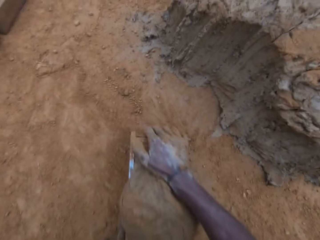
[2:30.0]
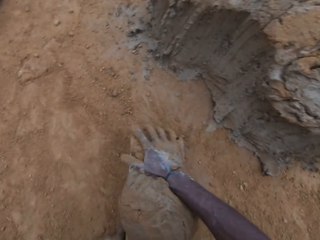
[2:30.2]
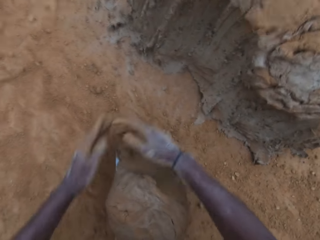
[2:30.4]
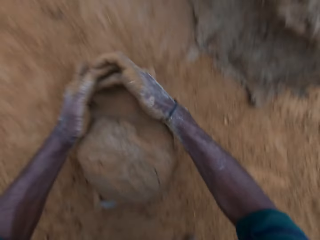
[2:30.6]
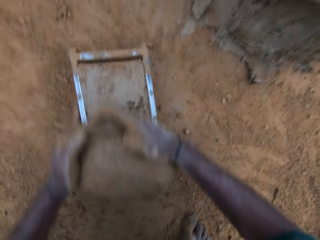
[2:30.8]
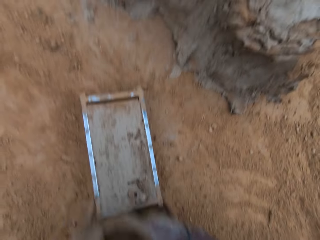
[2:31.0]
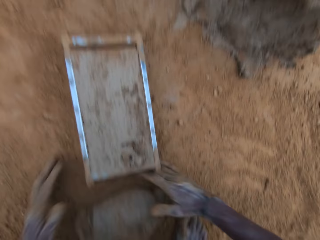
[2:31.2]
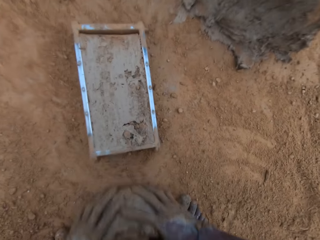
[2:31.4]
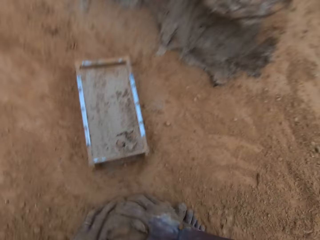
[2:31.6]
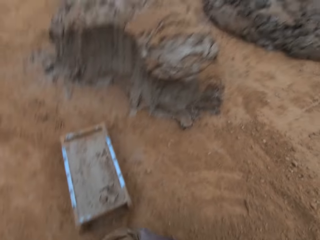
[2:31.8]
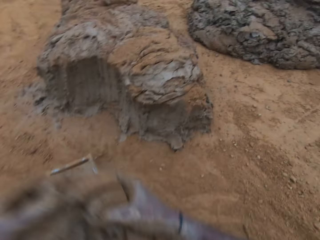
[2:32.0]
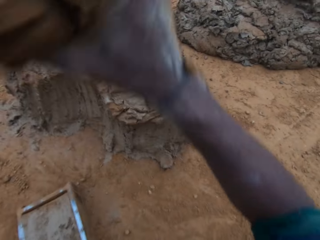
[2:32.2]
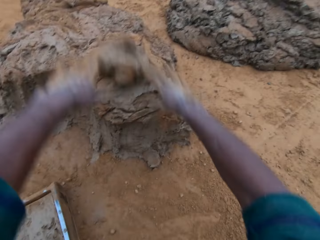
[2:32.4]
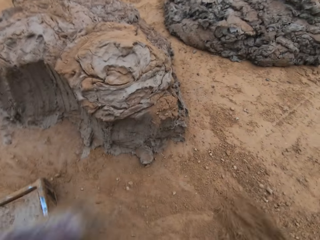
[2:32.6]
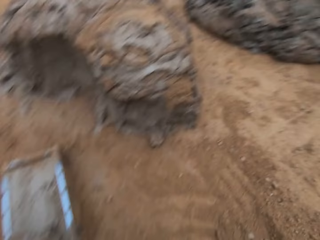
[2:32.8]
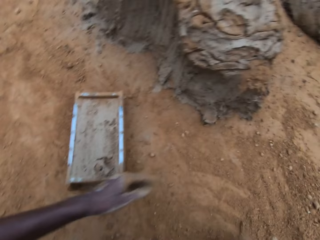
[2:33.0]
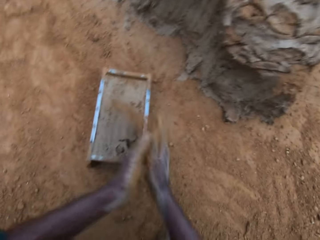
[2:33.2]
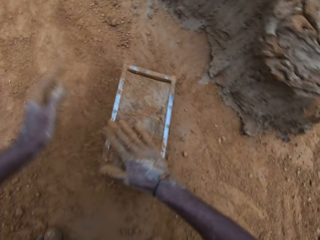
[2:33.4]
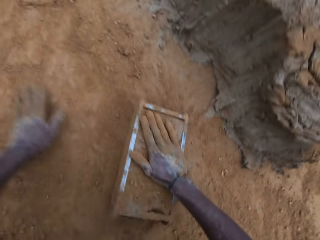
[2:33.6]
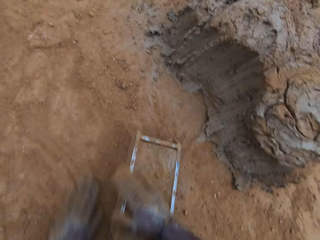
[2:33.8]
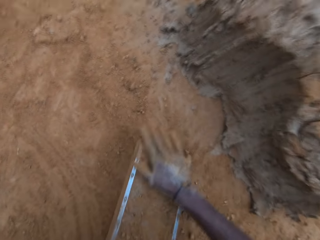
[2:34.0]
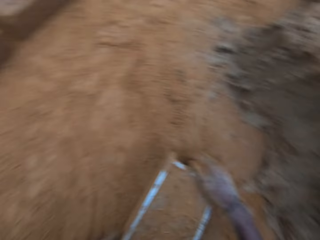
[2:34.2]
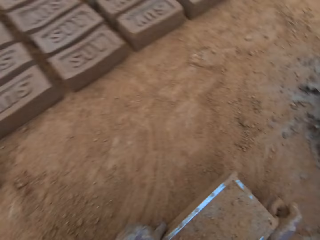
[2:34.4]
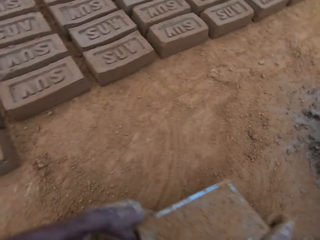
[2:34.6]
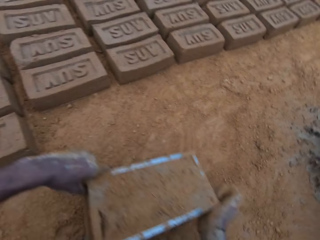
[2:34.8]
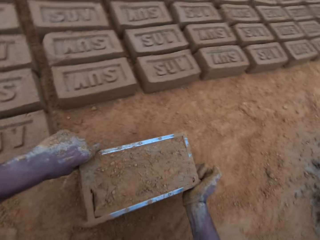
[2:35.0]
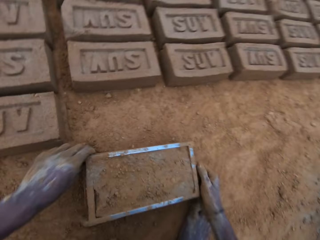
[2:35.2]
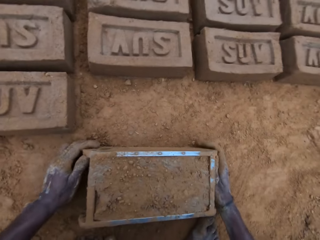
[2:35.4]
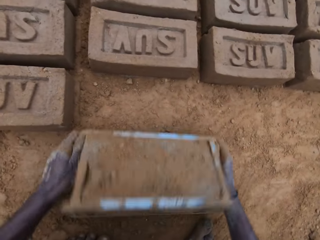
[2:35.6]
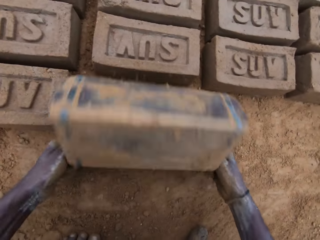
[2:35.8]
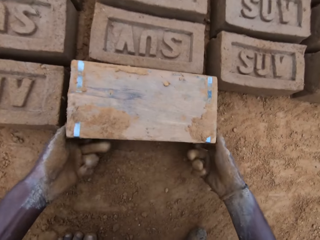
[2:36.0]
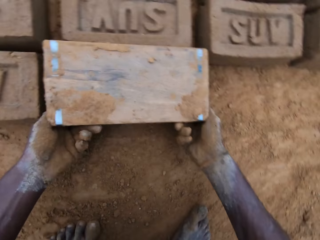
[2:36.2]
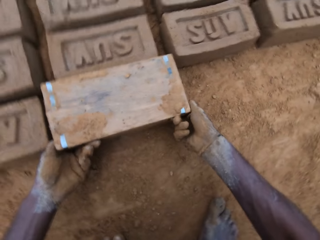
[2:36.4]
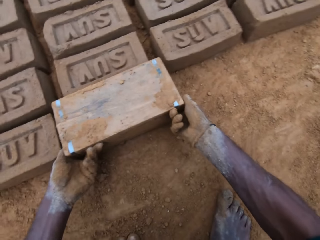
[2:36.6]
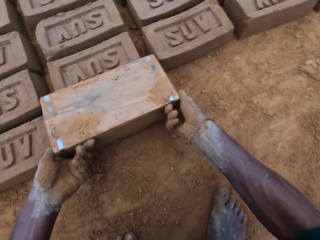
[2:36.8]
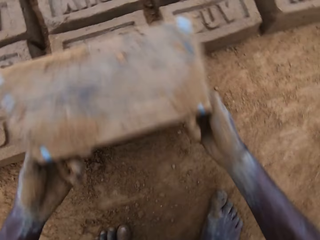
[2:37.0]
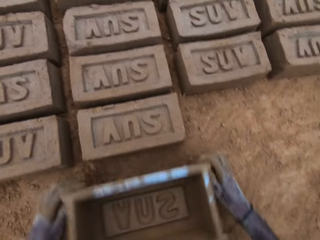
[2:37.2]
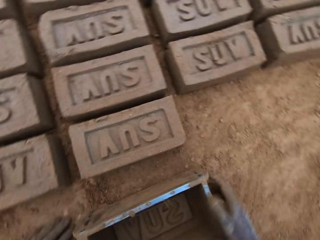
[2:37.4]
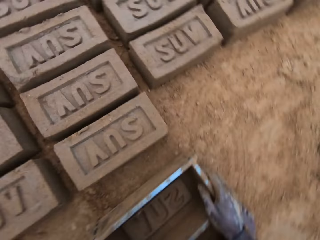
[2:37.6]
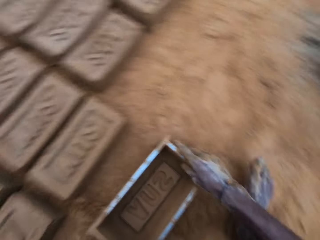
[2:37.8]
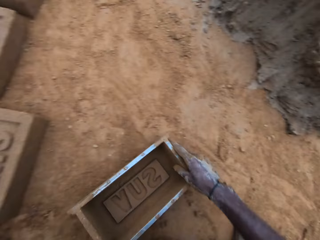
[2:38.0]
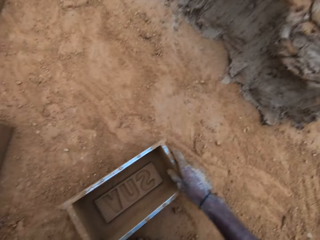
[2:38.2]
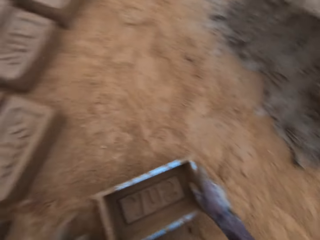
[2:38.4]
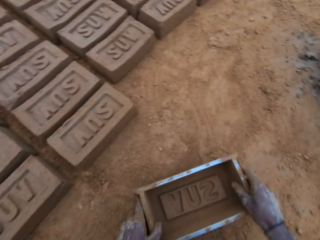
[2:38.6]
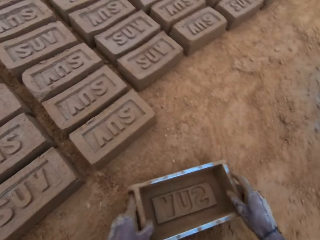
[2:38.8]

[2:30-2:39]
The camera wearer puts the clay in the brick mold. He removes excess clay from the brick mold, picks clay from the ground, and throws the clay back on the clay on the ground. He rubs soil on his hands and slides his hand on the clay in the brick mold. He picks the brick mold from the ground and puts the brick mold on the ground. He turns the brick mold upside down on the ground. He lifts the brick mold from the ground and puts the brick mold on the ground.

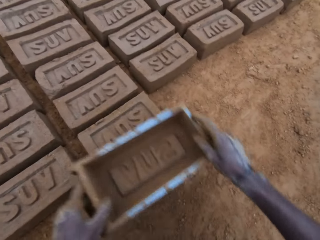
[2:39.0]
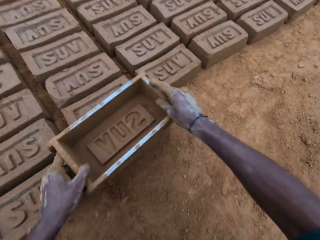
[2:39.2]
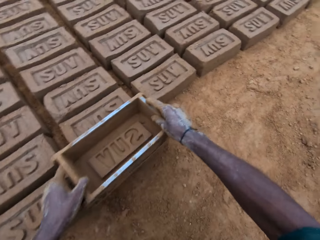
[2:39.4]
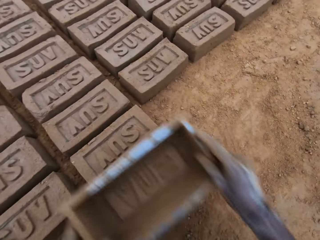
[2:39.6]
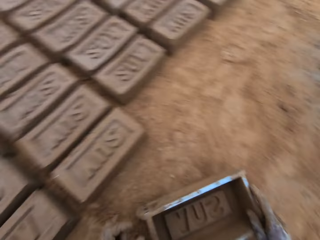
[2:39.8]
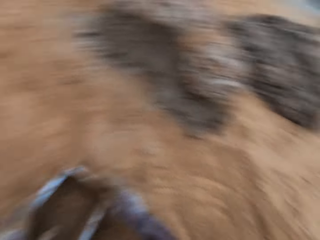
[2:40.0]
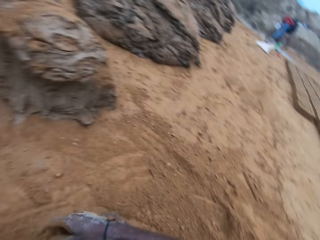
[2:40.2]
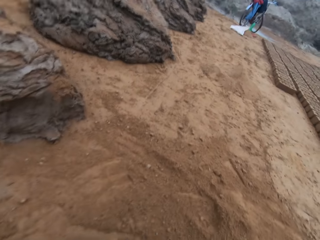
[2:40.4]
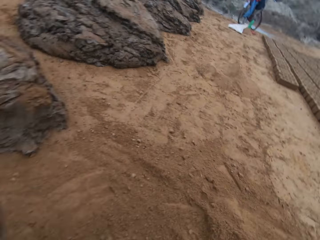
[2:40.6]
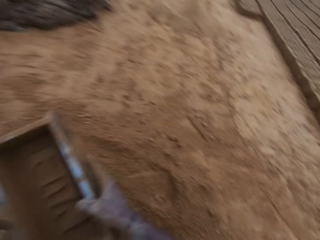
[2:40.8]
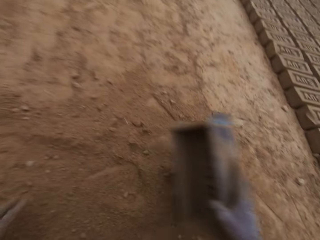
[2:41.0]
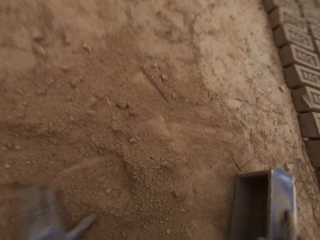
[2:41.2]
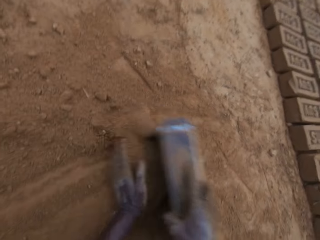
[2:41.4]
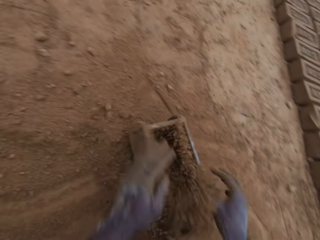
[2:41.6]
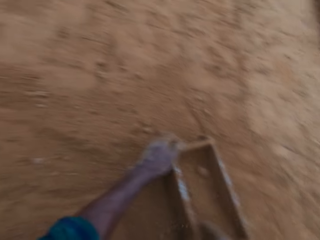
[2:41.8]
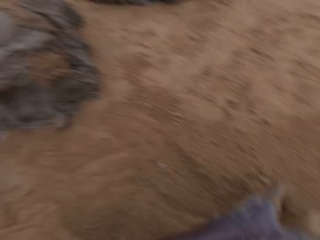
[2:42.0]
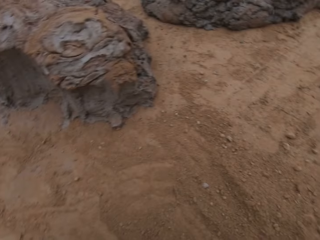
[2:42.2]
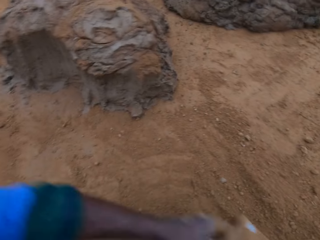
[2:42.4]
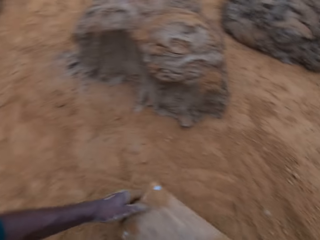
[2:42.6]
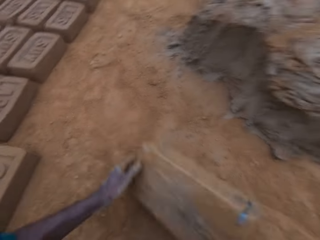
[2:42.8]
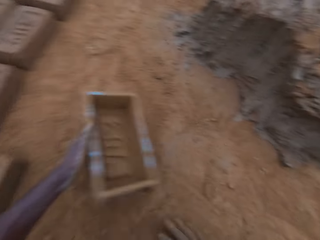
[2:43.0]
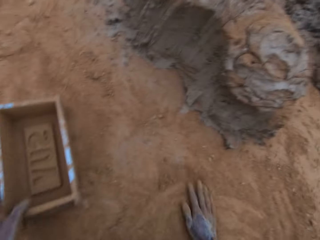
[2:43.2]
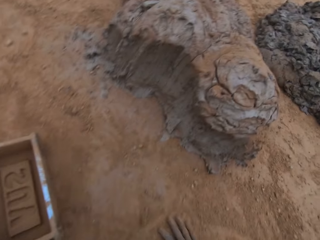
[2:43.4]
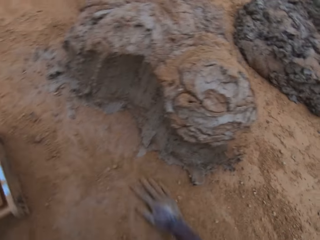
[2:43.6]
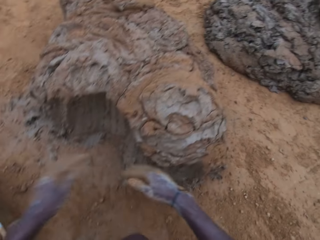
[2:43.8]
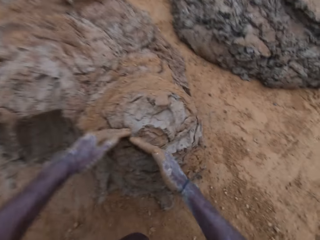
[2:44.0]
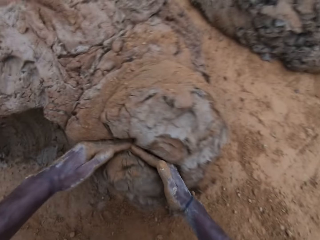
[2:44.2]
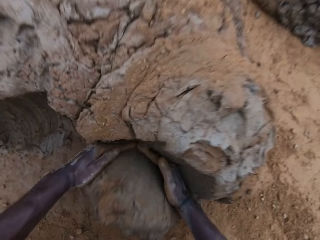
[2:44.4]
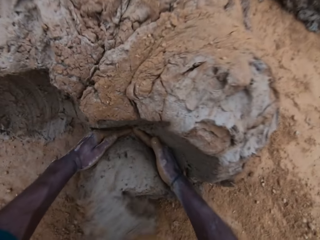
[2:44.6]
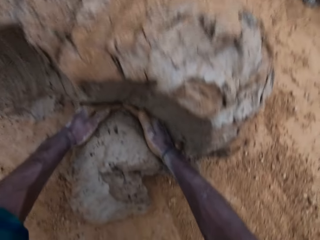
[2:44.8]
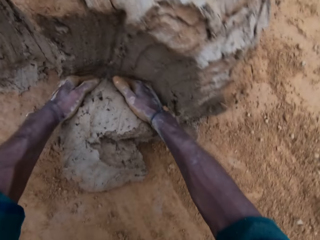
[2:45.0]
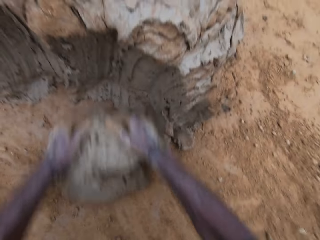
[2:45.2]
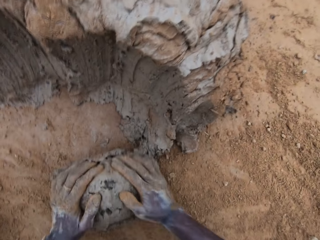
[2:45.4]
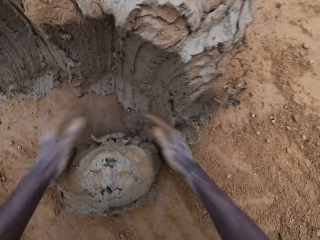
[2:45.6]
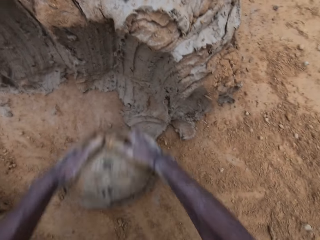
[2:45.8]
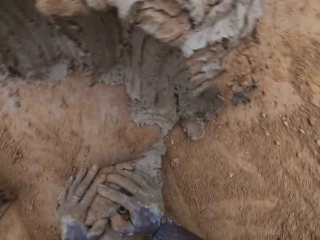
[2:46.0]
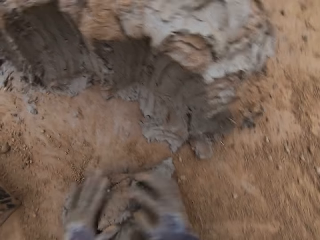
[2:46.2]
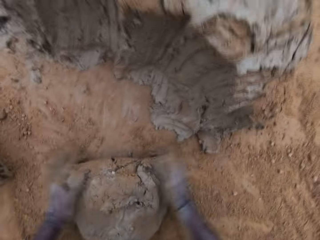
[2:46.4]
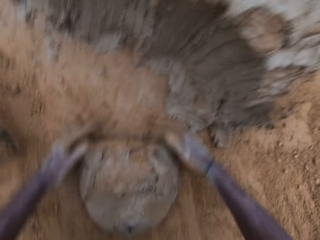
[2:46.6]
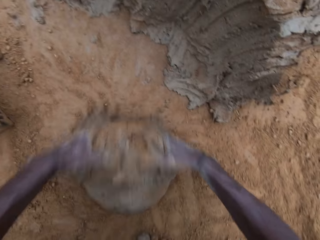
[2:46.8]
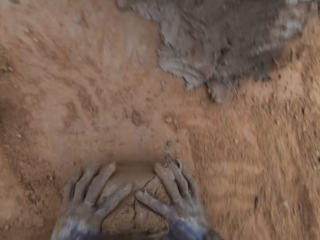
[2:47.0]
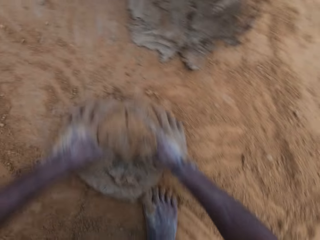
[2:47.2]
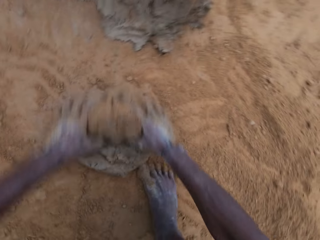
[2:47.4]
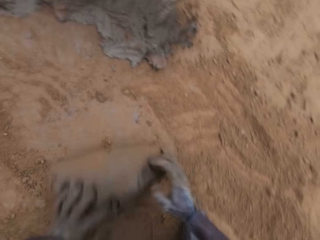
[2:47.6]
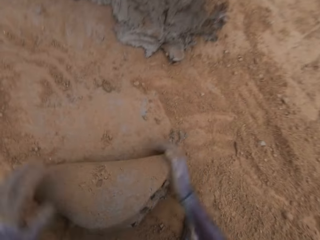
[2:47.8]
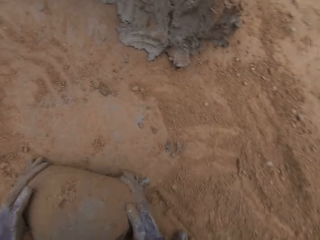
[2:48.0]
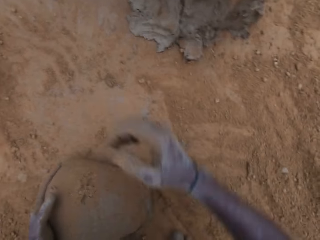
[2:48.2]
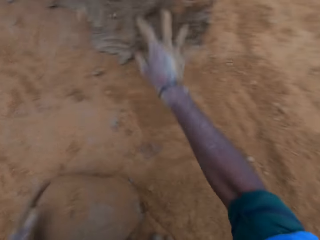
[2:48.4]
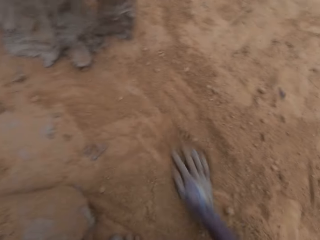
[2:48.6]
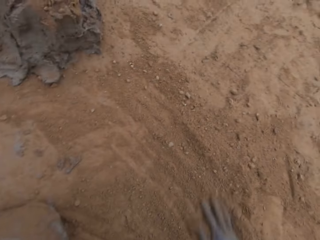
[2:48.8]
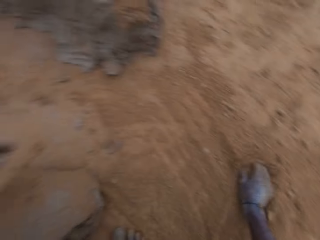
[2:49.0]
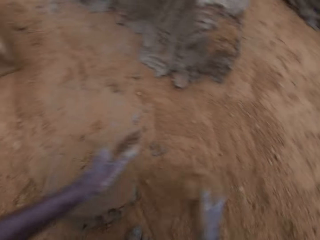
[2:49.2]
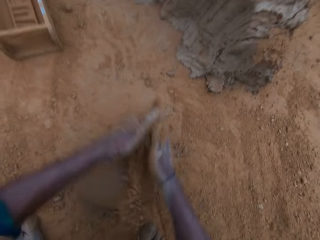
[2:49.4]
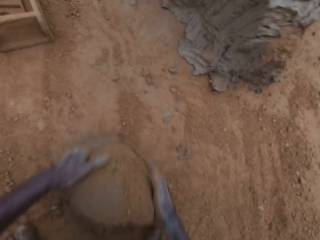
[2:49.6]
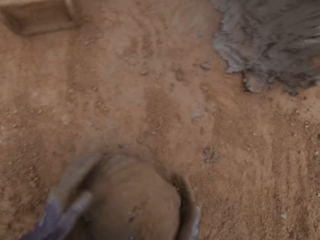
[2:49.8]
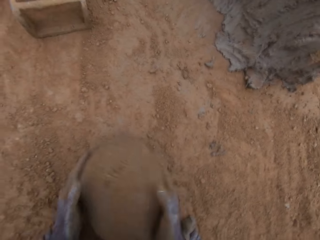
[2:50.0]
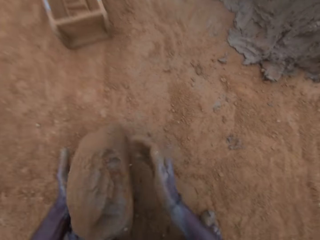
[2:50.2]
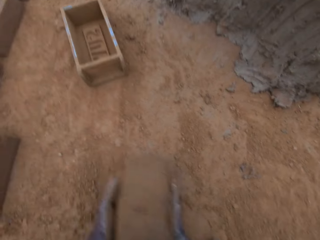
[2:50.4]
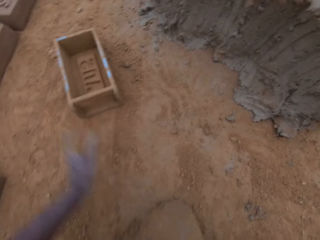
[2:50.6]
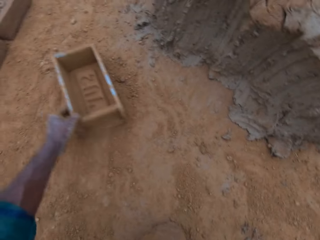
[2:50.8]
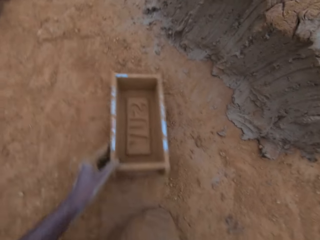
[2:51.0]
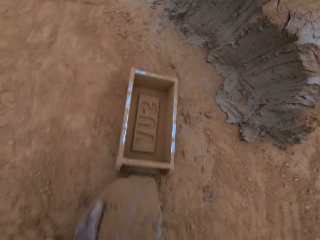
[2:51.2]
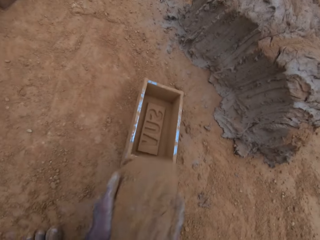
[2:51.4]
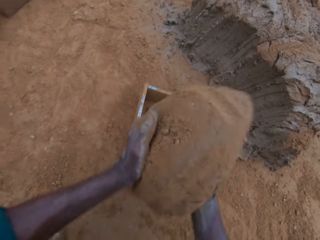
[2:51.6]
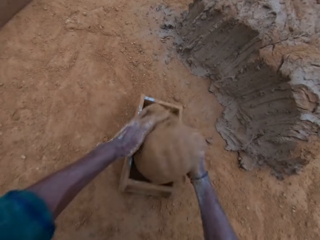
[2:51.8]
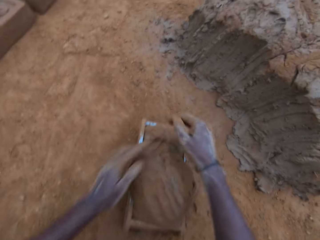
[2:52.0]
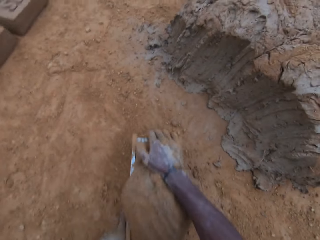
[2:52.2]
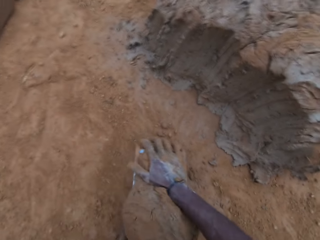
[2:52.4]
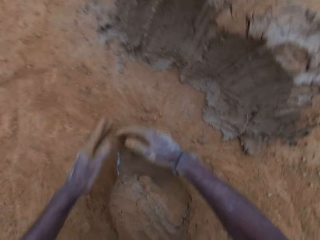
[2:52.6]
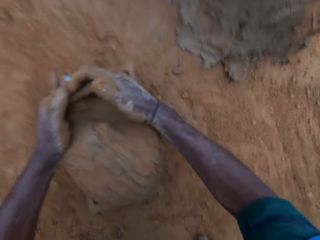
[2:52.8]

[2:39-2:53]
The camera wearer raises the brick mold or mold container from the ground. He moves the brick mold on the ground and picks the brick mold from the ground. He moves sand into the mold container with his hands. He pours soil on the ground. He picks the brick mold from the ground and puts the brick mold on the ground. He moves soil on the ground with his hand. He moves the brick mold on the ground. He fetches clay from the ground with his hands. He cuts some mortar from the big lump. He rolls the clay on the ground. He wraps the mortar with sand together. He picks soil from the ground with his hand and rubs the soil on his hands. He picks clay from the ground. He moves the brick mold on the ground. He puts the clay in the brick mold.
